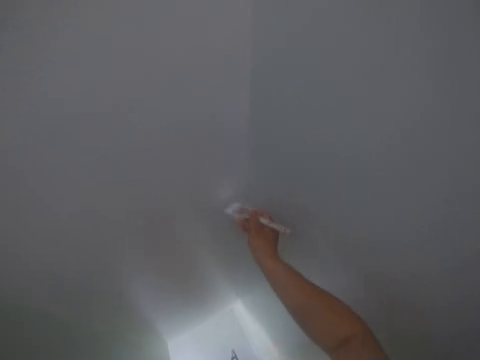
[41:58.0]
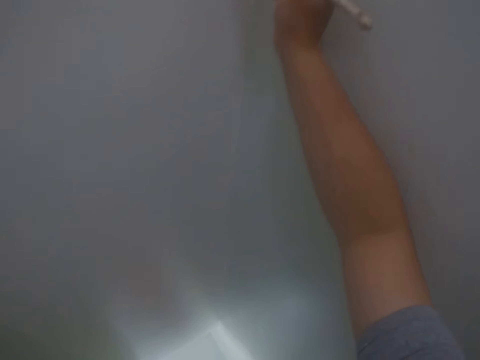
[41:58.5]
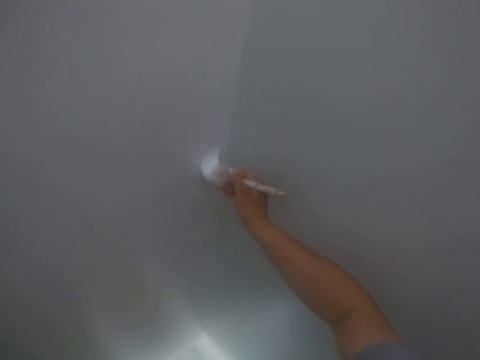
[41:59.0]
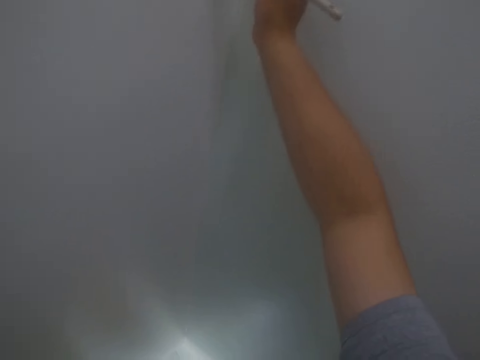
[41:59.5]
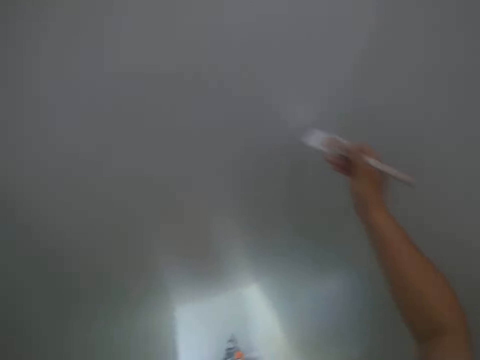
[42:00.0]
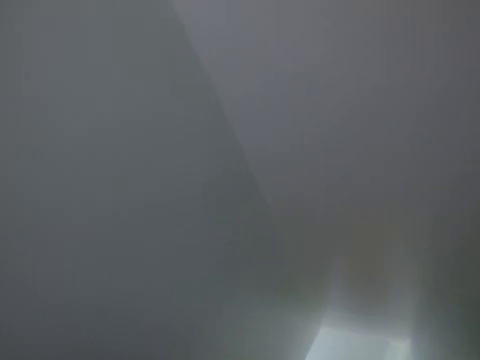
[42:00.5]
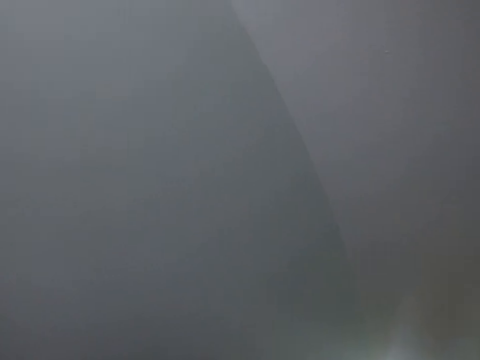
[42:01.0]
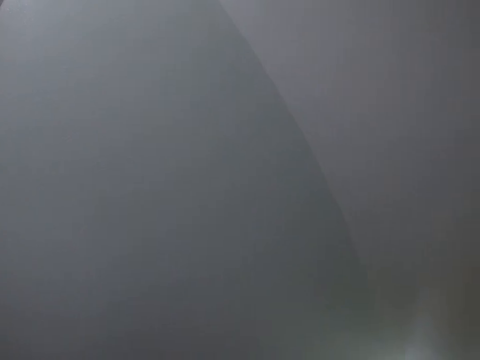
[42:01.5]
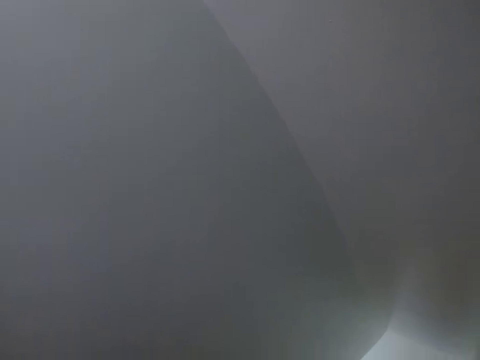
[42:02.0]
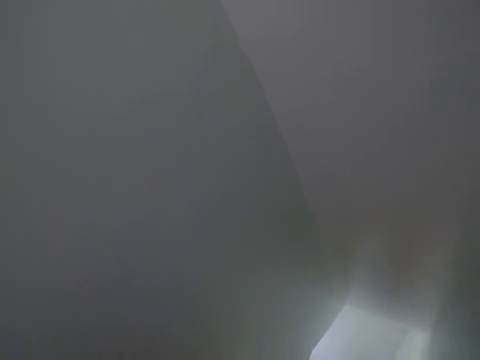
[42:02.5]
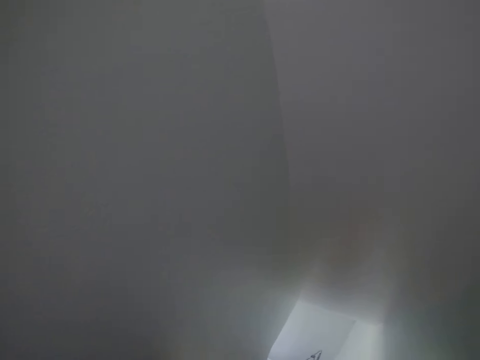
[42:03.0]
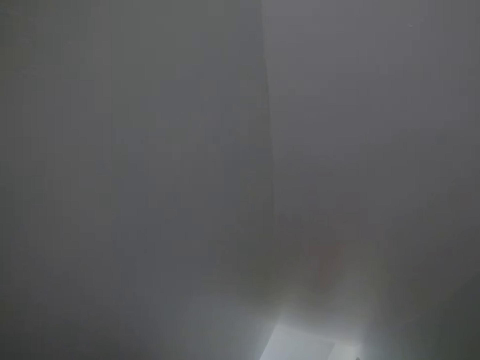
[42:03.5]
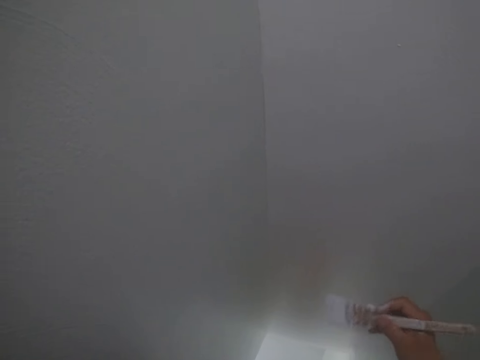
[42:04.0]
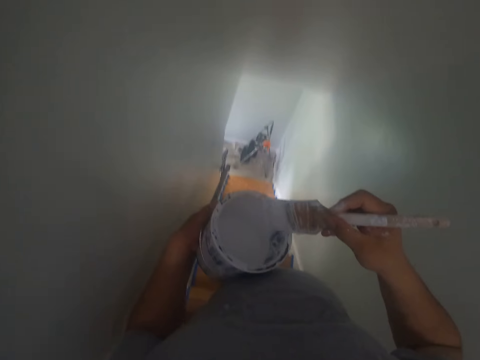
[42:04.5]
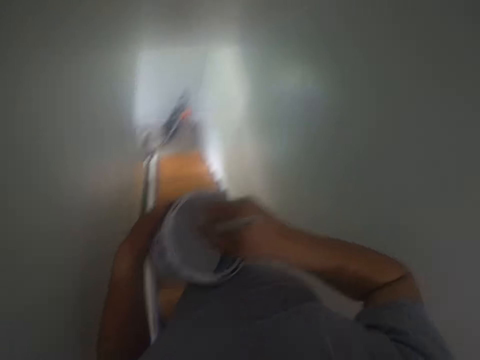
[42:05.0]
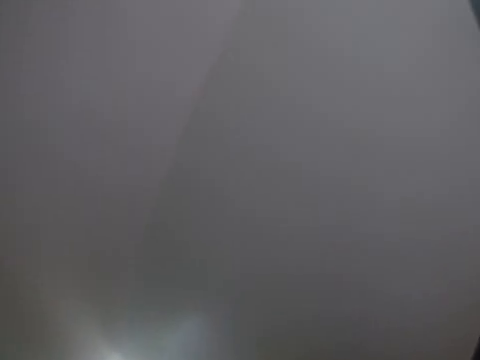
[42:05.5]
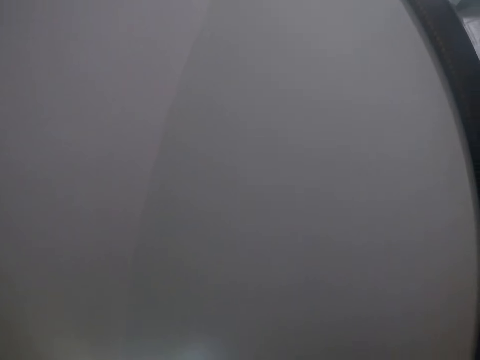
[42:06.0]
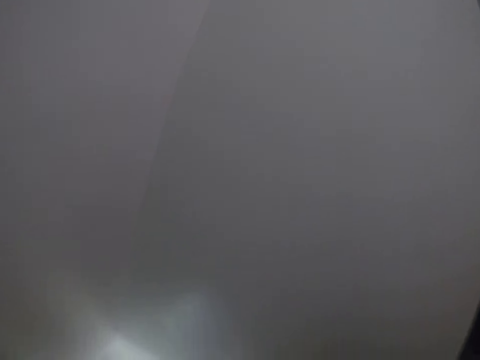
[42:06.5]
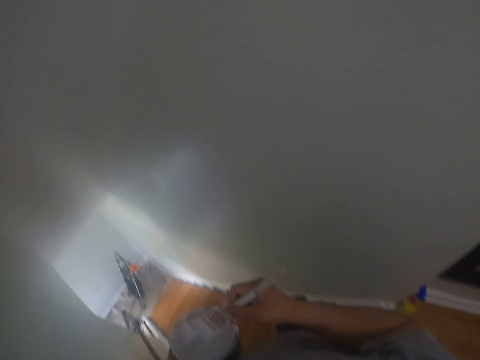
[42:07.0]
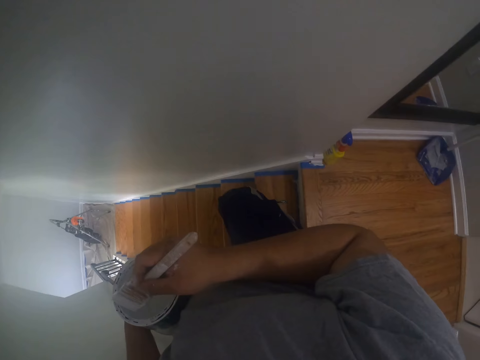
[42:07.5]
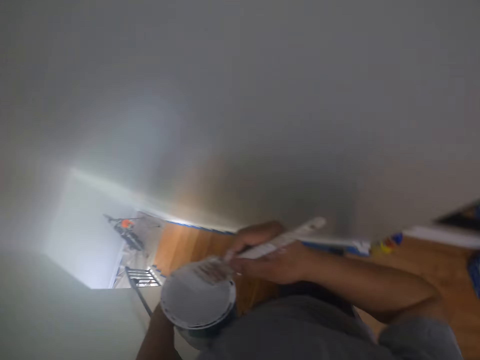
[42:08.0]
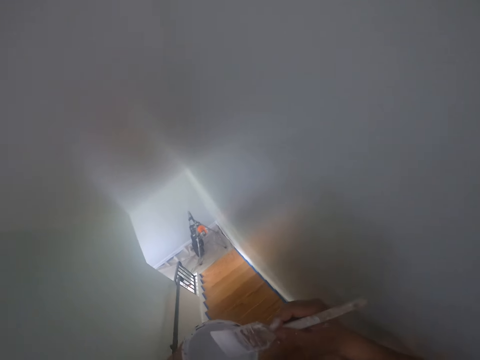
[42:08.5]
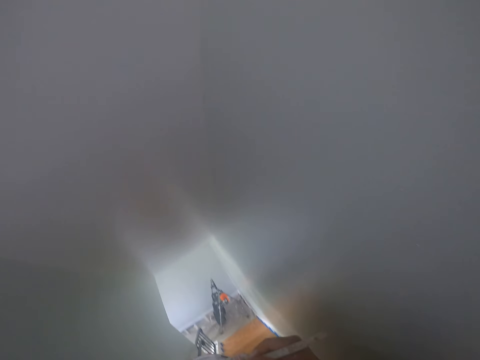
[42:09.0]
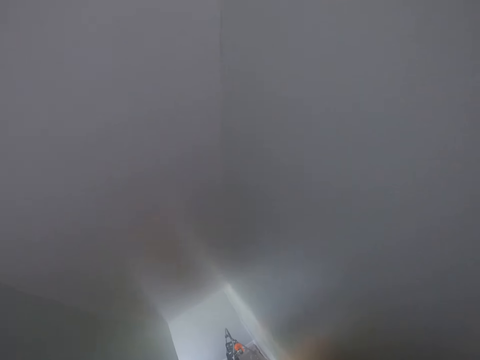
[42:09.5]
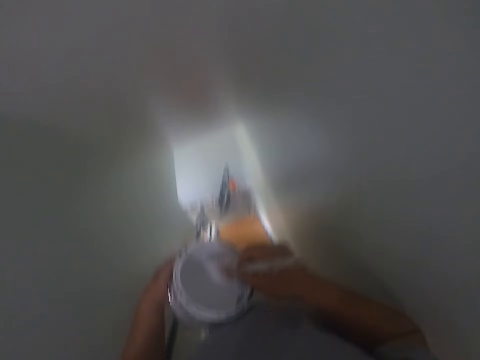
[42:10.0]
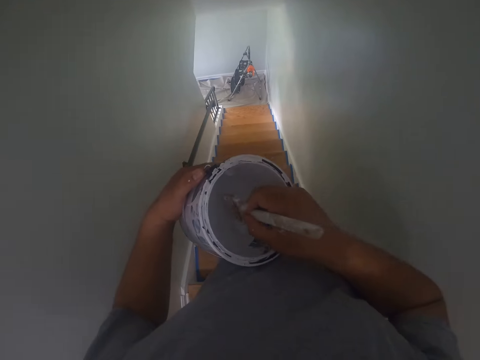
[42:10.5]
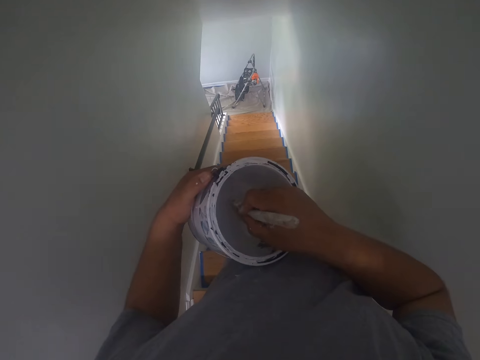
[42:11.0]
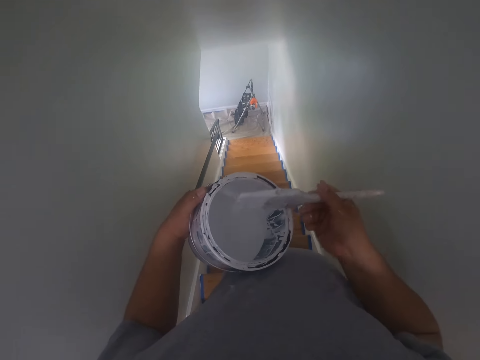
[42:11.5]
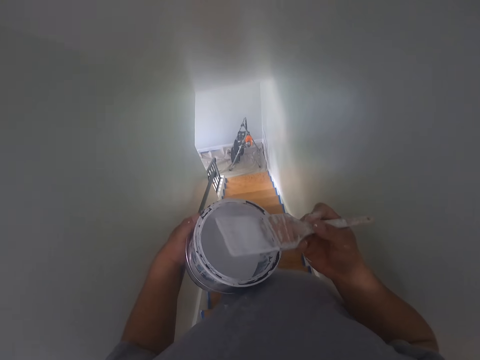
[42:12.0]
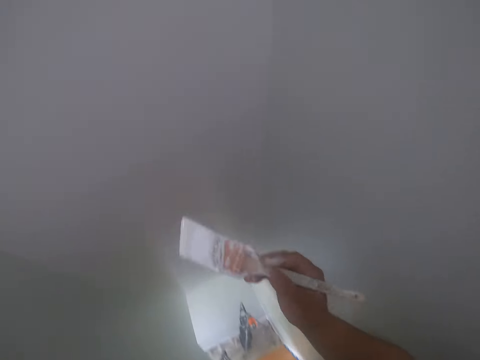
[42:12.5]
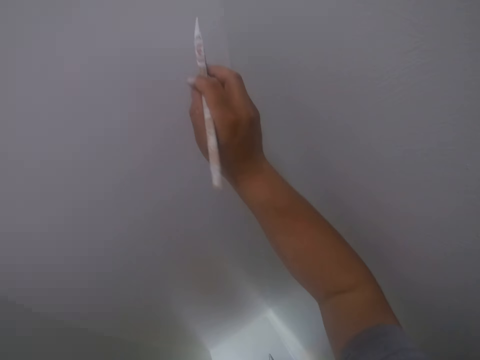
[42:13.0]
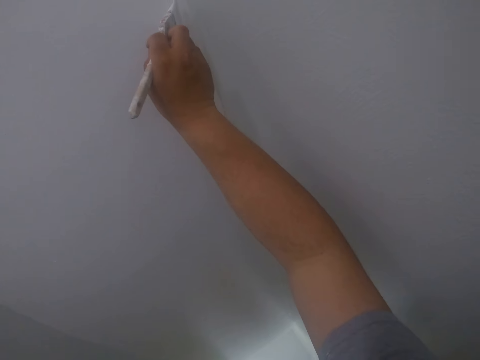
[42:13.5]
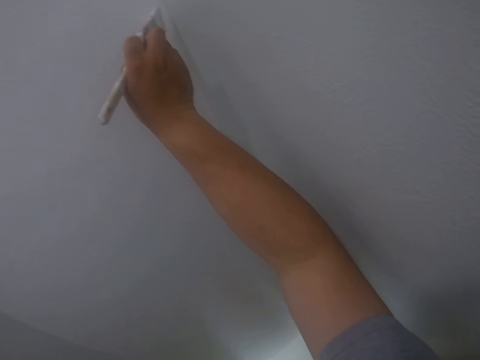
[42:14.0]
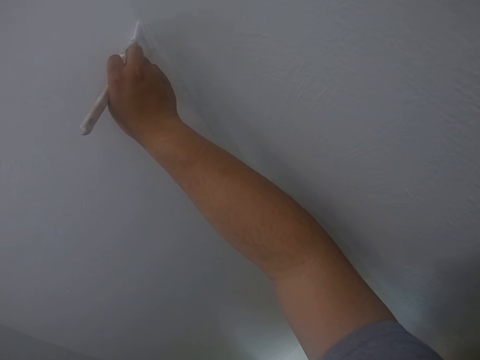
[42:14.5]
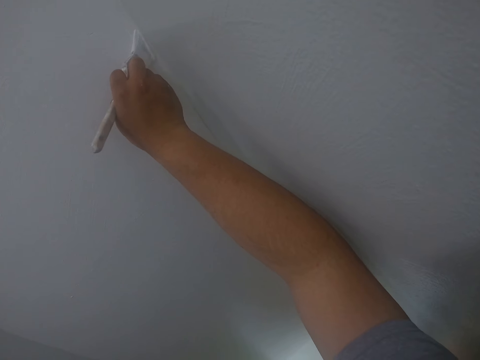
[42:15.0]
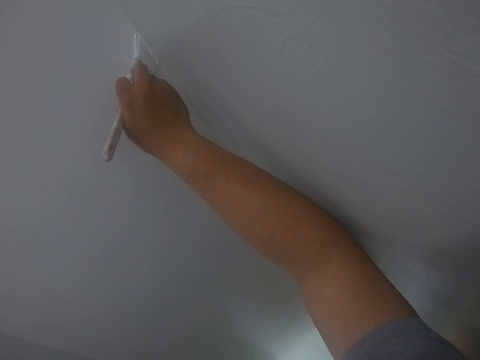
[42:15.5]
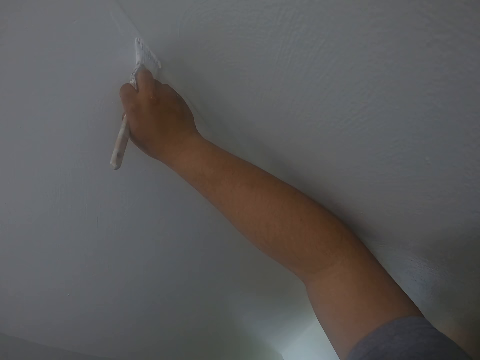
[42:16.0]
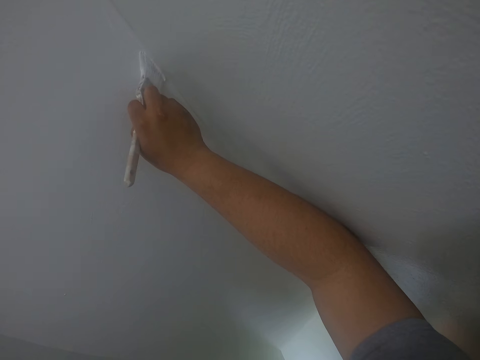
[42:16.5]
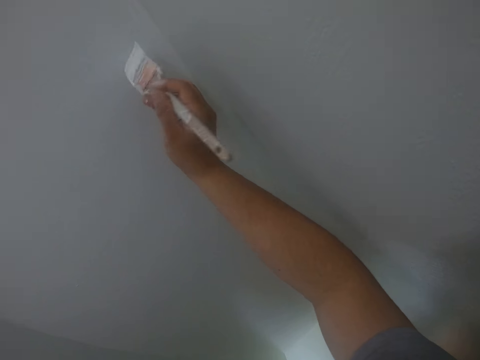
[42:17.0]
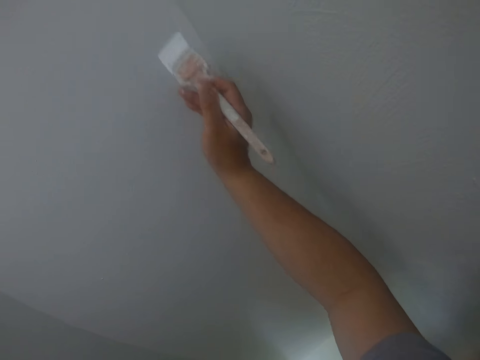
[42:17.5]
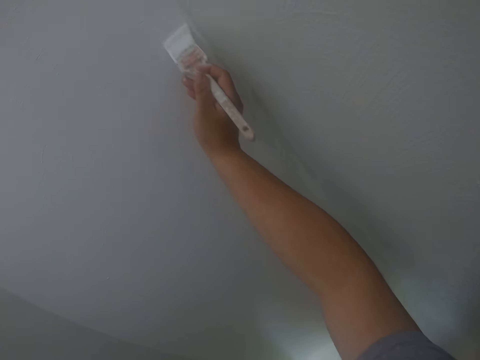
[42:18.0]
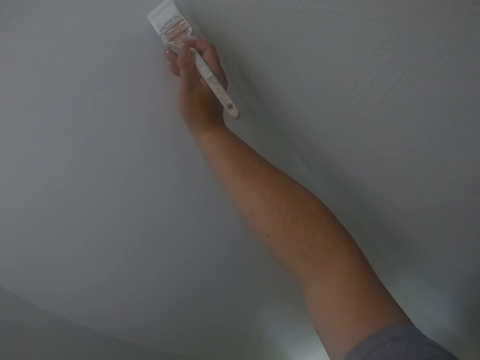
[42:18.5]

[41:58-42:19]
The camera wearer stares at the wall. He dips the paintbrush into the can of paint in his left hand. He dips the paintbrush into the can of paint in his left hand again. He paints the ceiling with the paintbrush in his right hand.

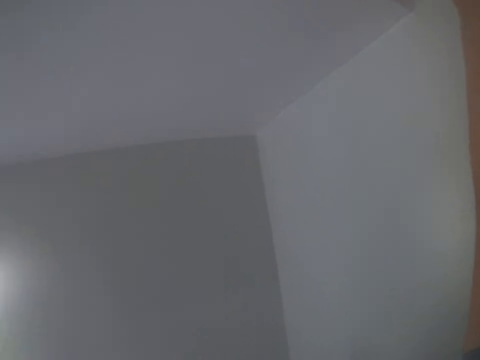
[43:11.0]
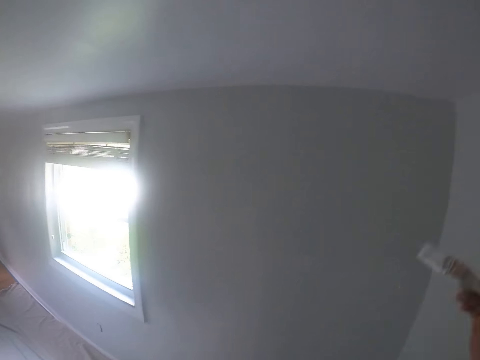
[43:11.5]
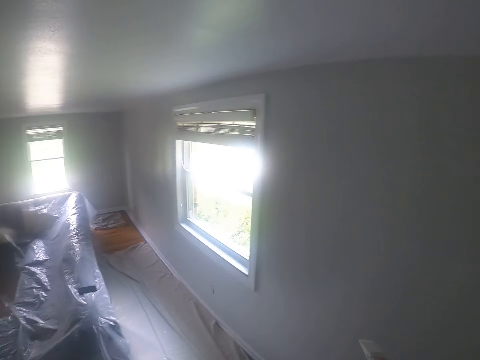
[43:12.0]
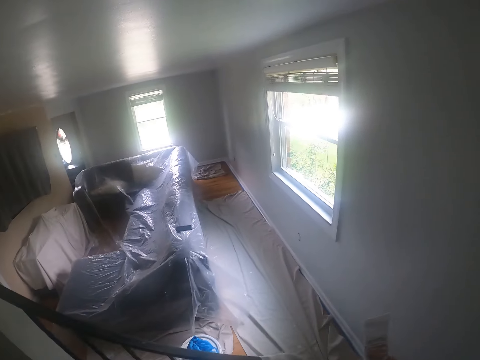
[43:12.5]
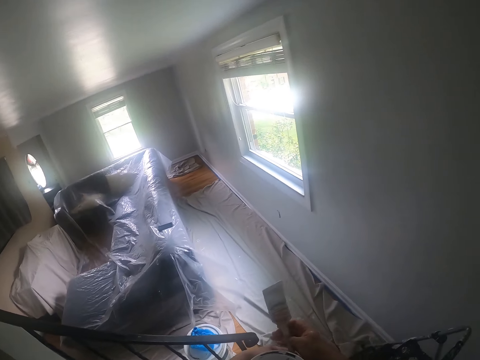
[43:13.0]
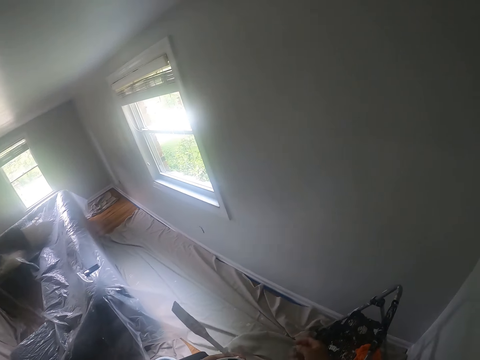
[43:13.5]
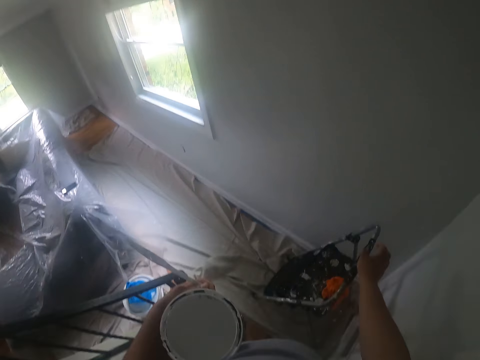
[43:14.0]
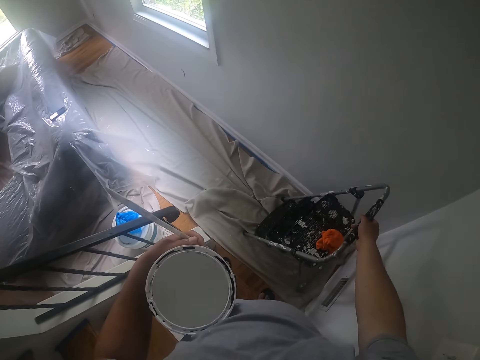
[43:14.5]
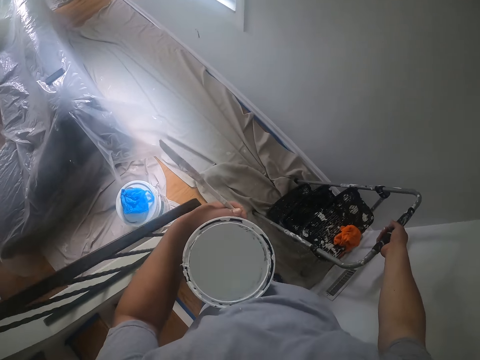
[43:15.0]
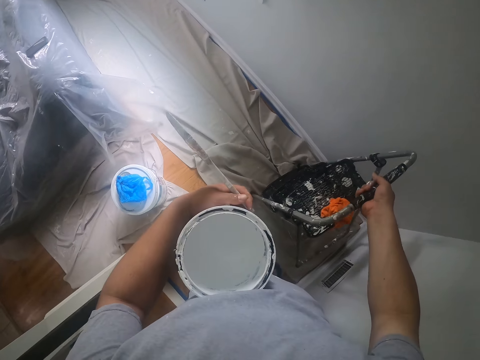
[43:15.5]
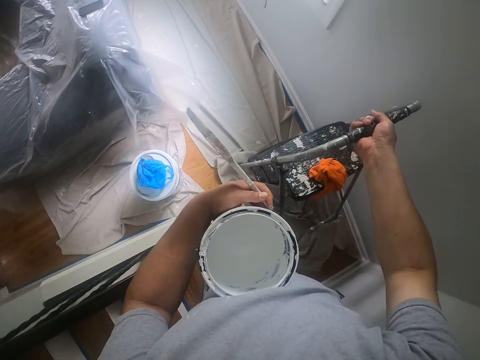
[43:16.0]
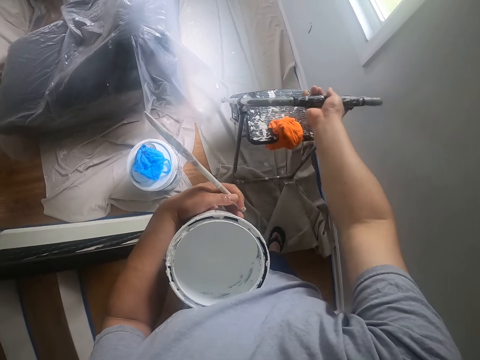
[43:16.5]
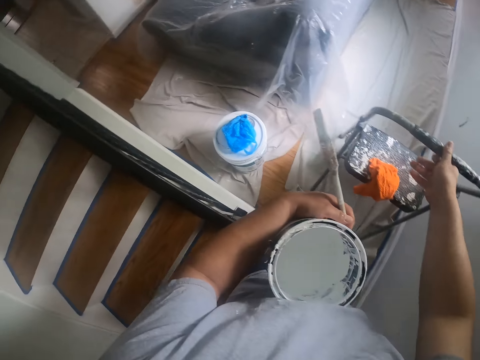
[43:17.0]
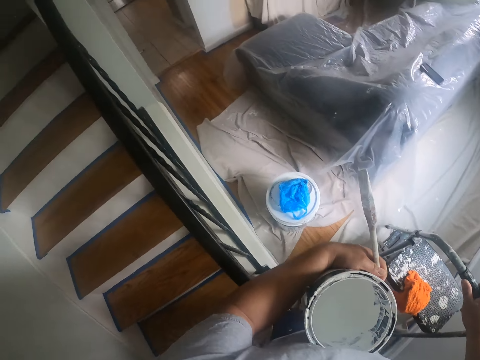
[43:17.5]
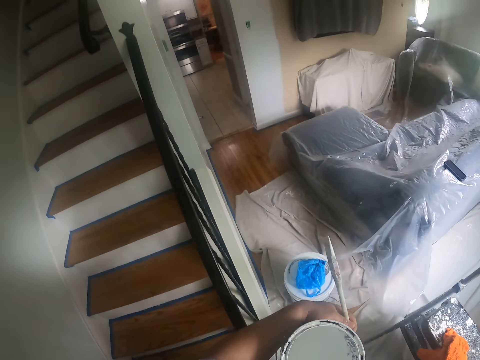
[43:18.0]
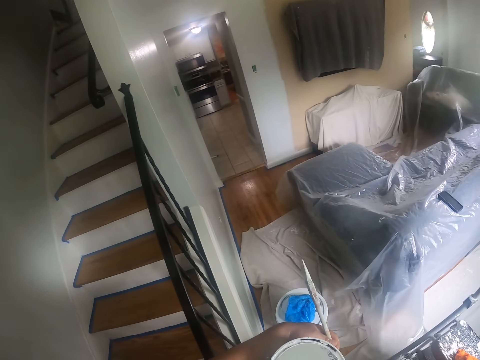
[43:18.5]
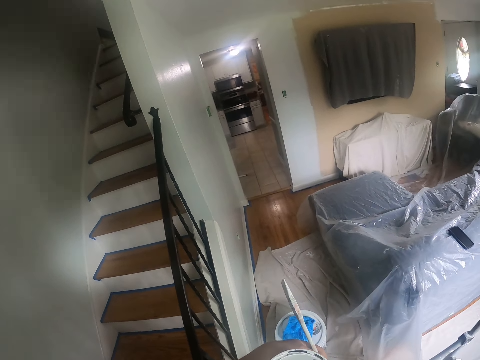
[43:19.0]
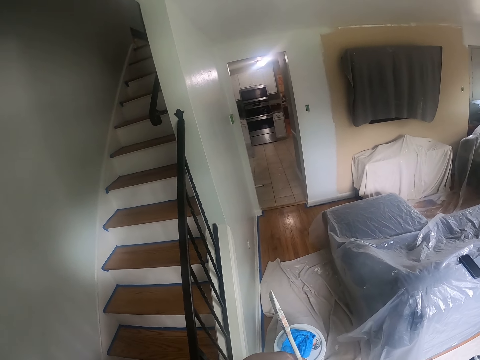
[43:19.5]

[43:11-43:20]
The camera wearer passes the paintbrush from his right hand to his left hand. He looks around the room. He moves a ladder forward on the floor with his right hand.
